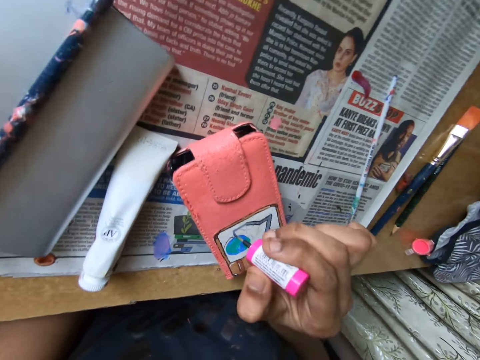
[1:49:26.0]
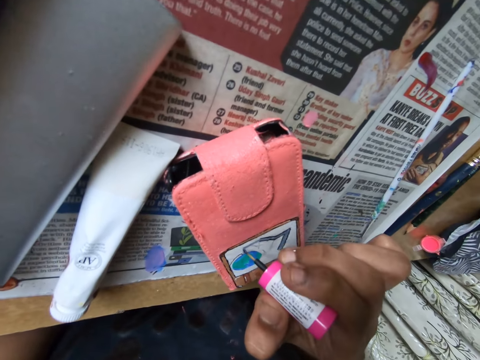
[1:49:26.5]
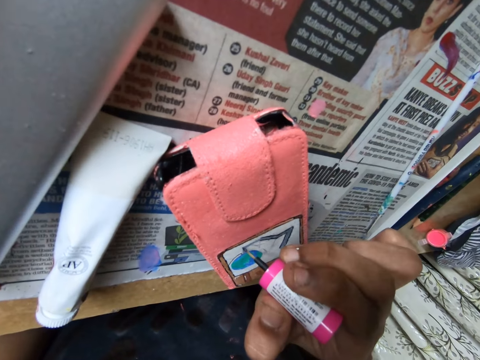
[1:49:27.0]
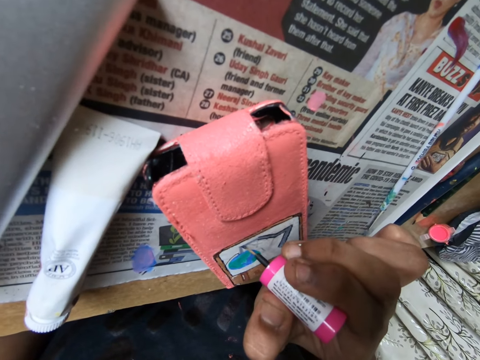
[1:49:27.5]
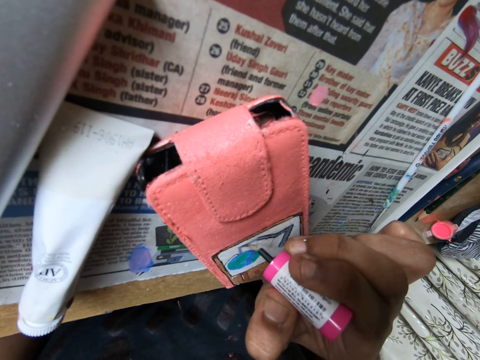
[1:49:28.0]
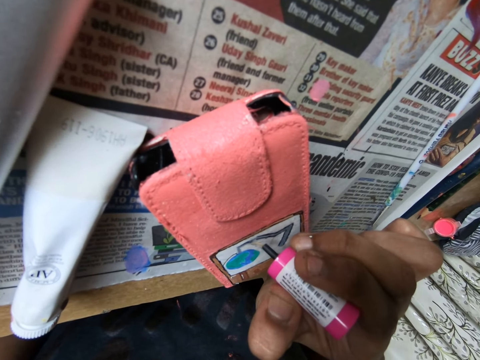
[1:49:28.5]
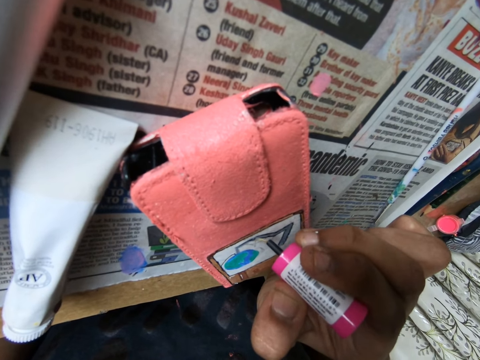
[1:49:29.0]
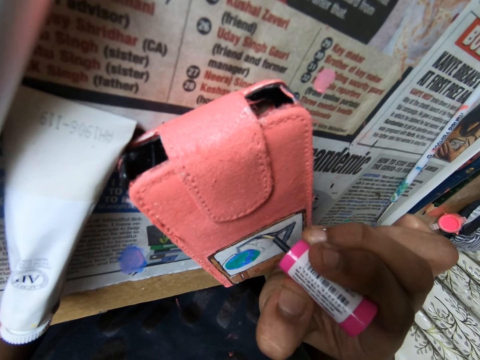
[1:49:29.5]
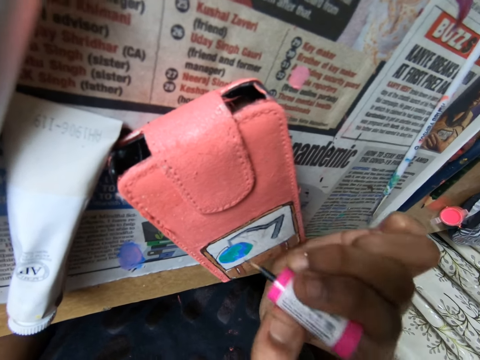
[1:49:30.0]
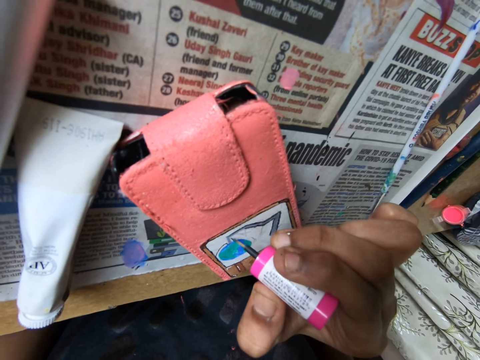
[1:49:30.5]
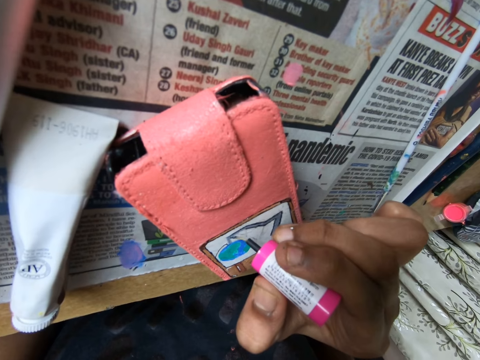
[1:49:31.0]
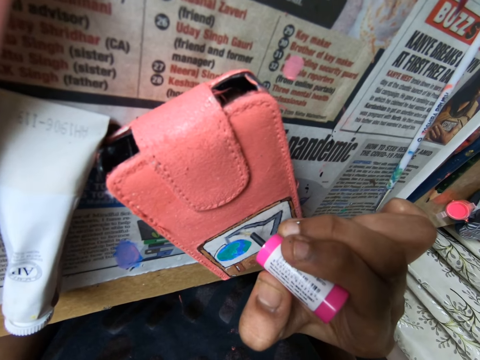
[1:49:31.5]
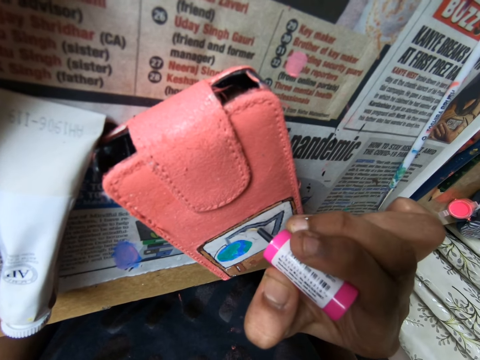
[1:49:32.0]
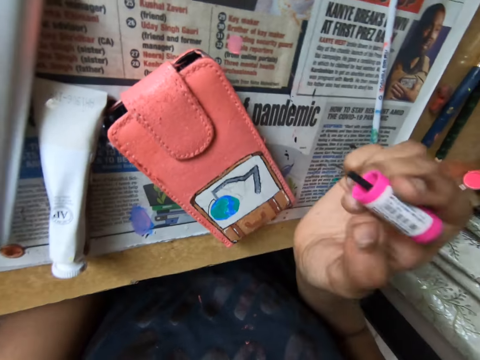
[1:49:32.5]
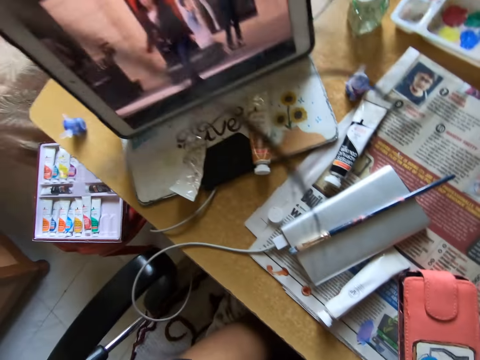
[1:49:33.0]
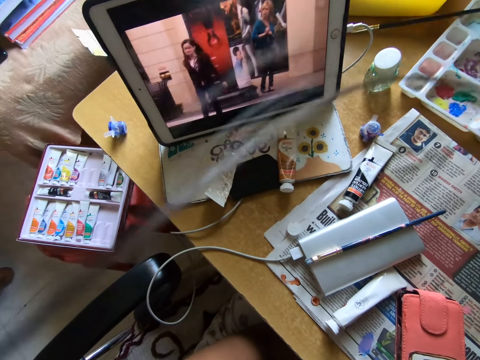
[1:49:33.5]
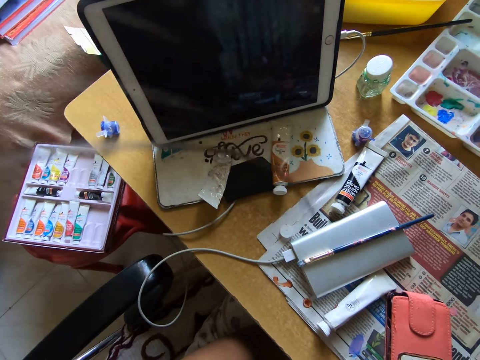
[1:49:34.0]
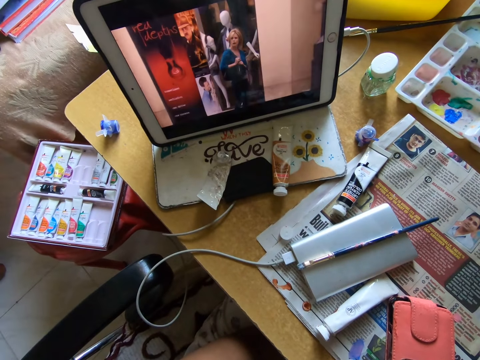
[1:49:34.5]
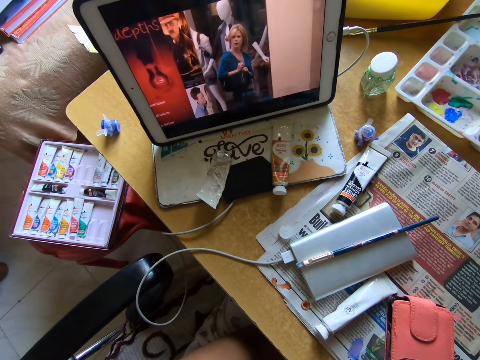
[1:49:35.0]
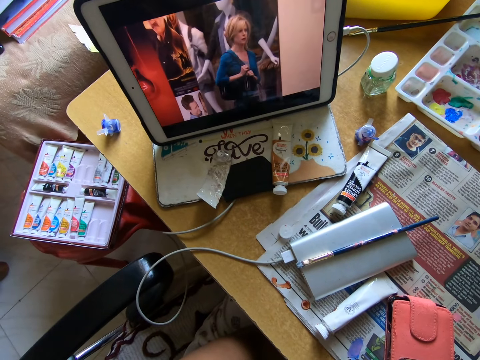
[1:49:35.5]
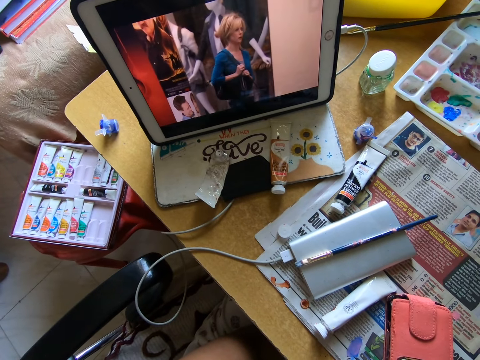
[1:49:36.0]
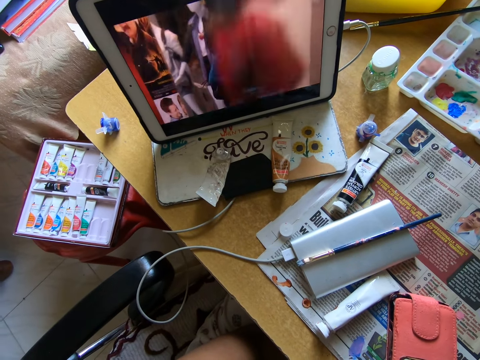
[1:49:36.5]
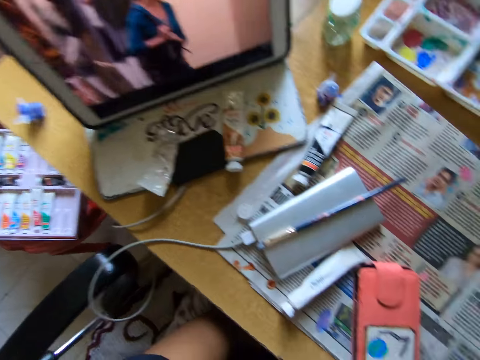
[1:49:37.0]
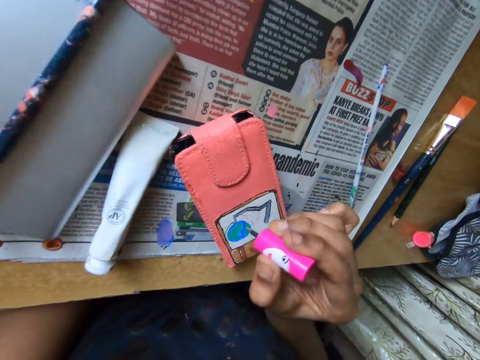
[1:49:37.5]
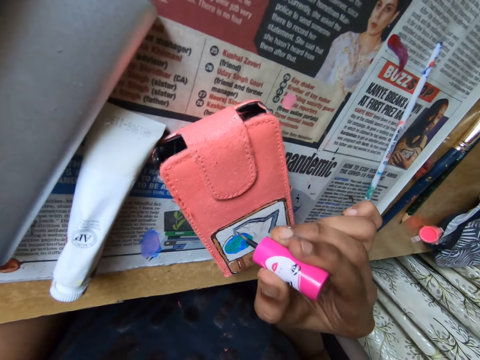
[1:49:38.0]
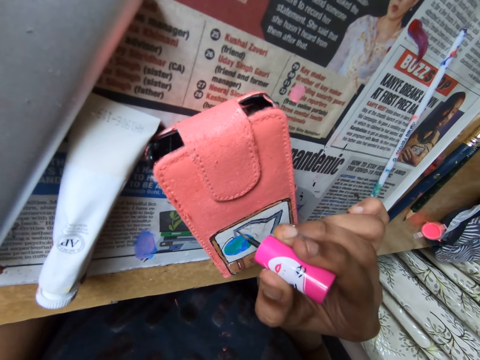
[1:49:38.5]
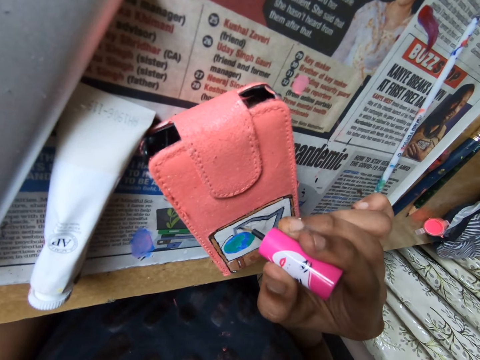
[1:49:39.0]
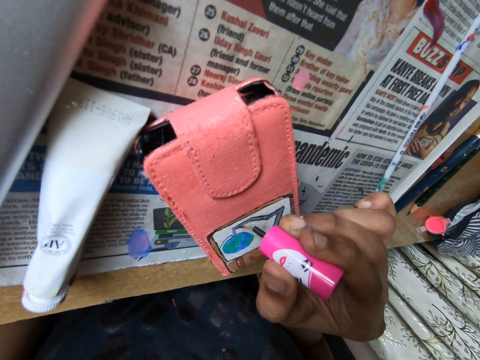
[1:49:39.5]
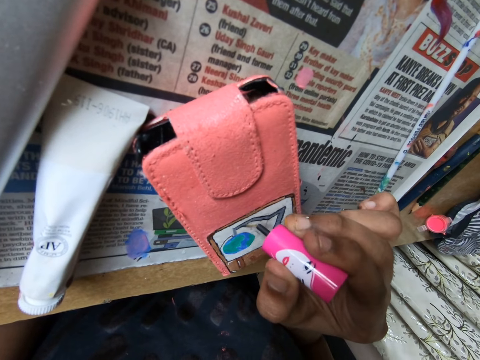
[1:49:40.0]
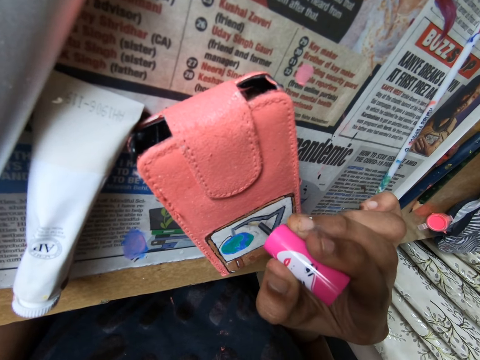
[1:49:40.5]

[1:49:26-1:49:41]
The camera wearer looks at the screen. They paint a picture with a polish brush.

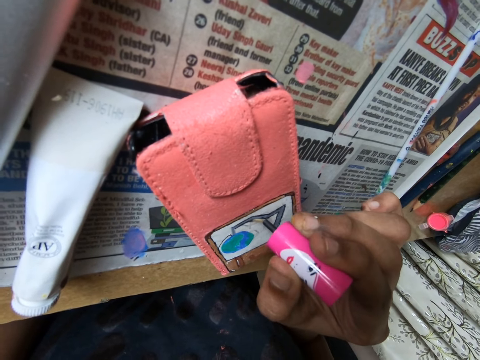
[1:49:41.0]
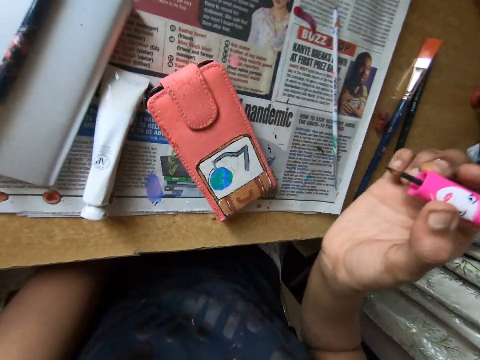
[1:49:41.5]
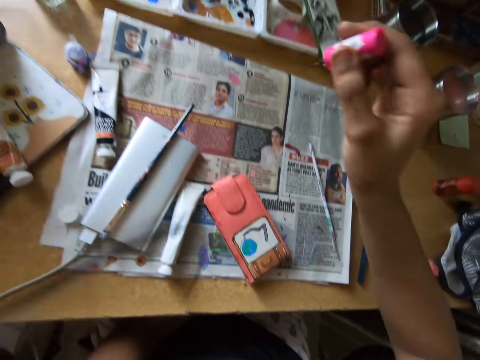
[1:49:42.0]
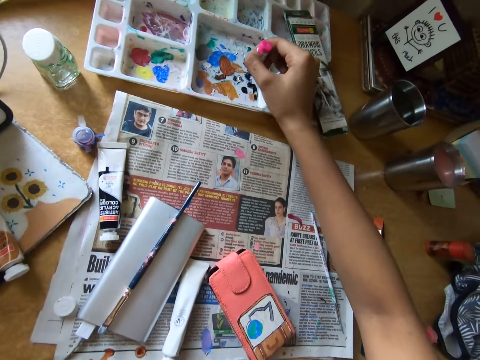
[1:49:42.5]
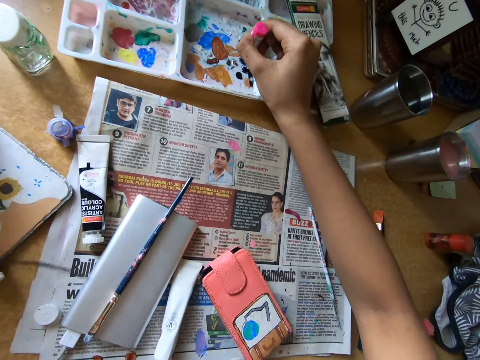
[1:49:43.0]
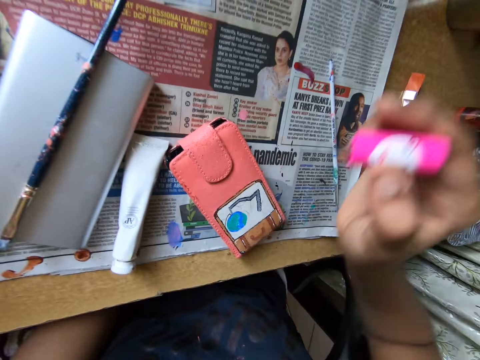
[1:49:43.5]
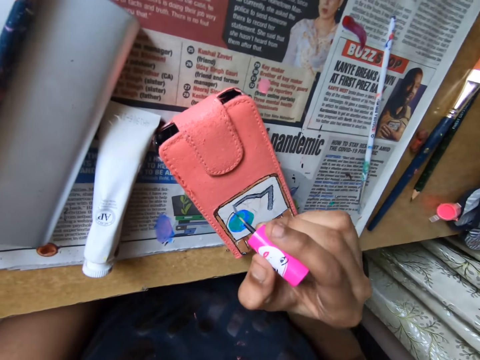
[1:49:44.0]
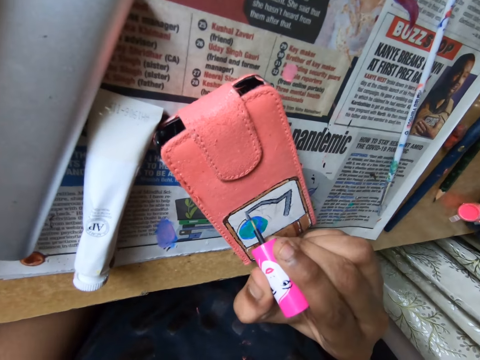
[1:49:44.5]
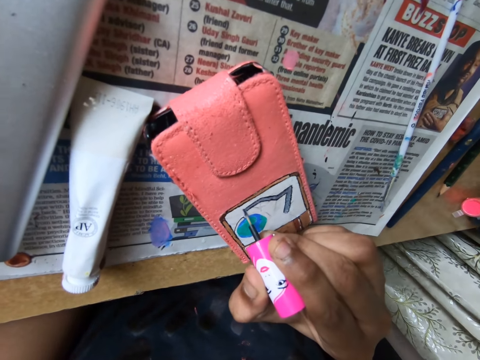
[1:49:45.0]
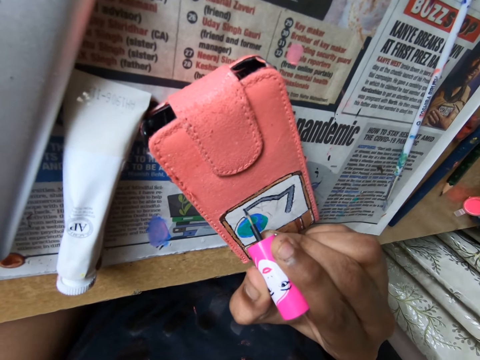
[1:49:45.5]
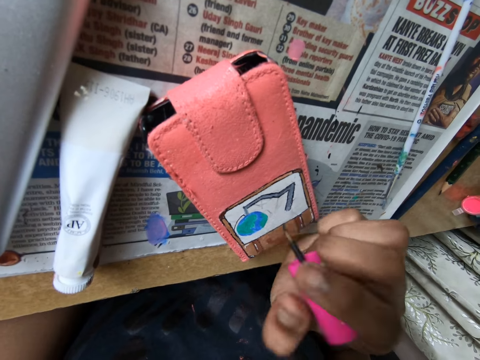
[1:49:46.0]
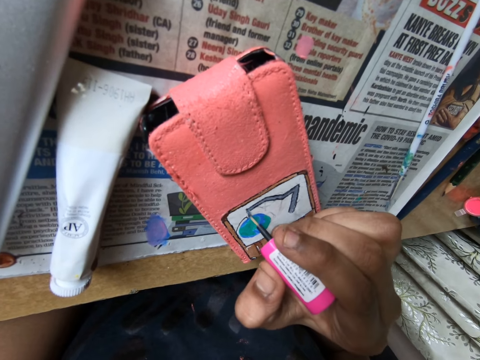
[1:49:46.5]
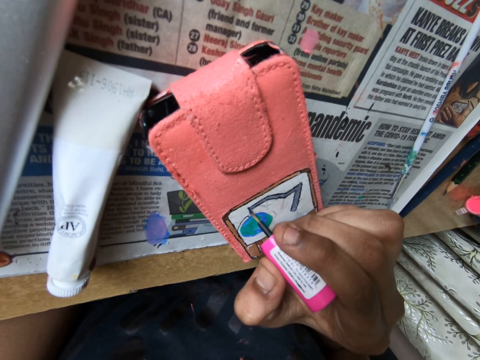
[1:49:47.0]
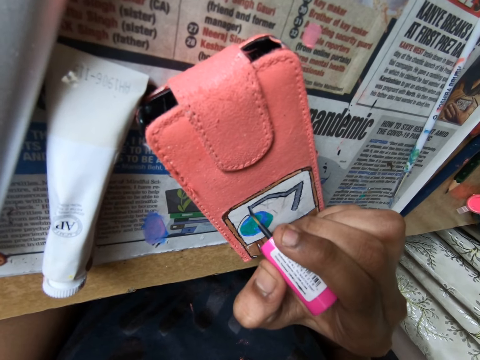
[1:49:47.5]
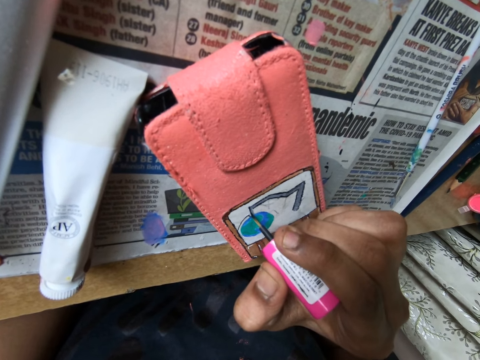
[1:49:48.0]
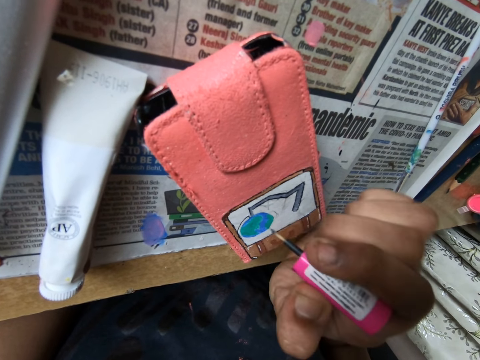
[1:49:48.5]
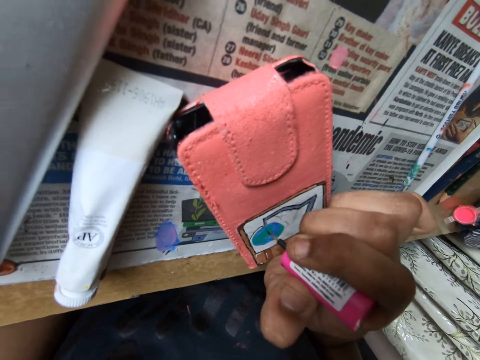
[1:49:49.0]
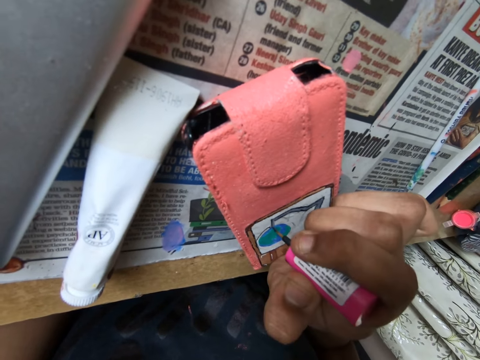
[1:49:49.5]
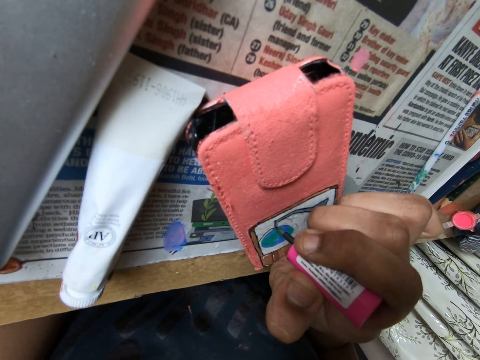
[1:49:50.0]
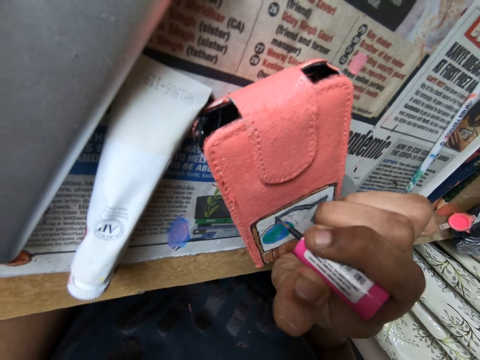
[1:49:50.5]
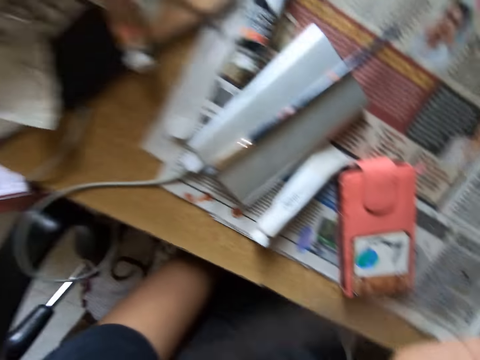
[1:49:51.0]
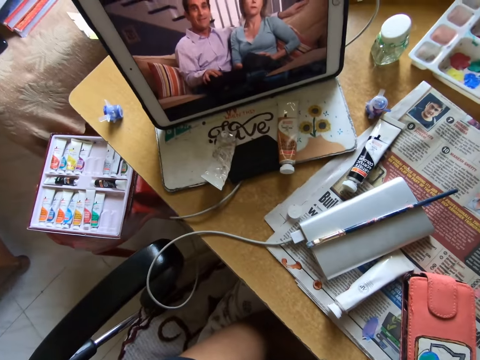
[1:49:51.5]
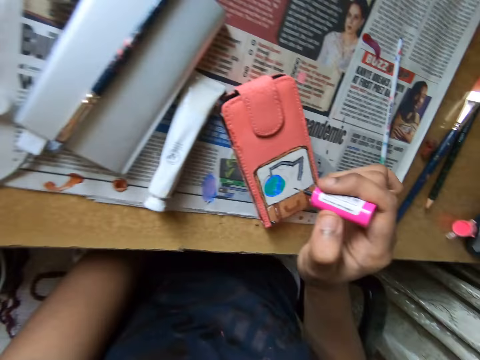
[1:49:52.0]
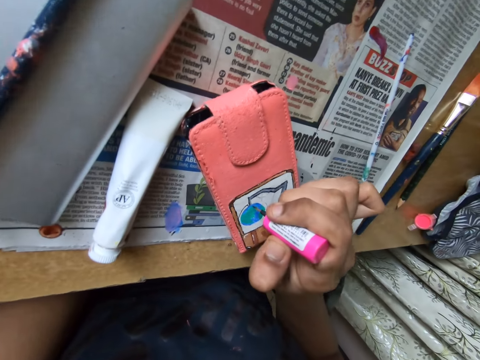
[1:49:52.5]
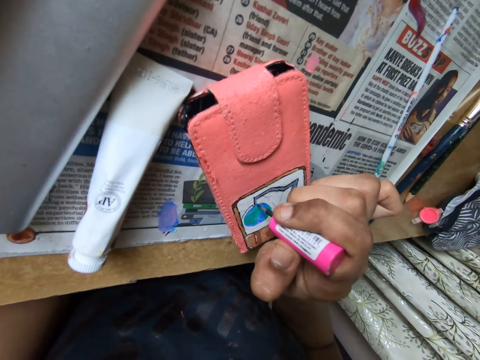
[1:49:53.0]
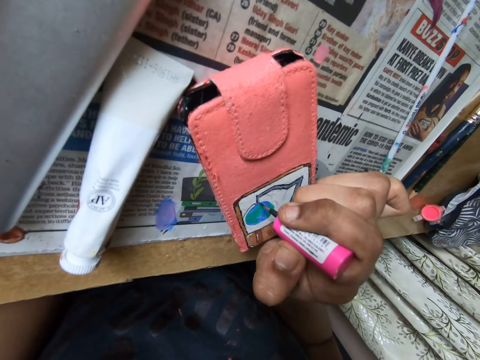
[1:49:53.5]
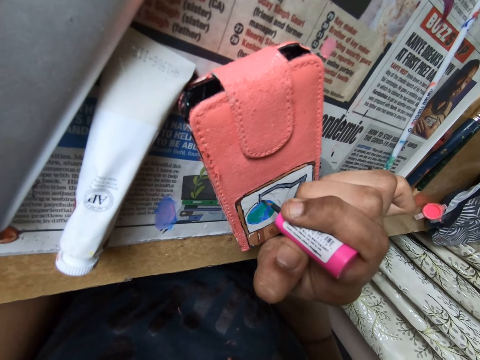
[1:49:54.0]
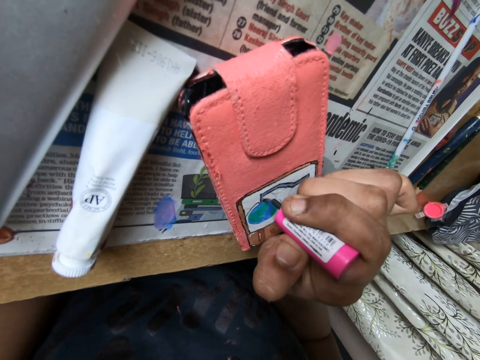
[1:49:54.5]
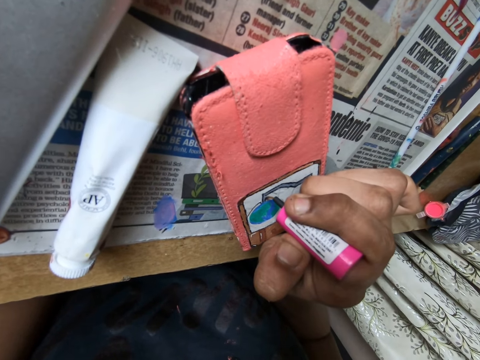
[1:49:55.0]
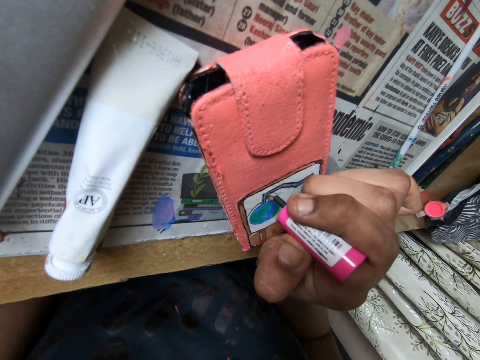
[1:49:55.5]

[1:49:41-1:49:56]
The camera wearer packs paint from the pallet on the table with the brush in her right hand. She rubs the polish brush in the container. She paints a picture with the polish brush. She looks at the screen. She paints a picture with the polish brush.
